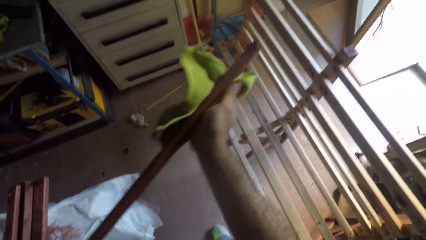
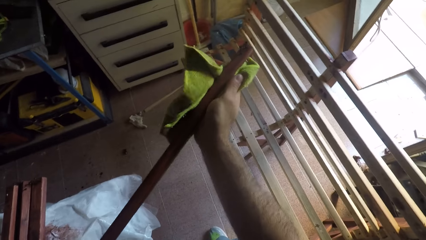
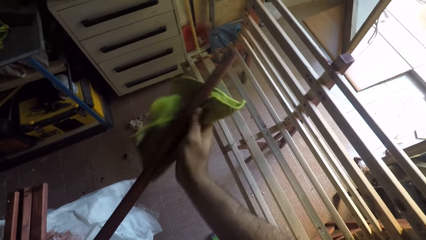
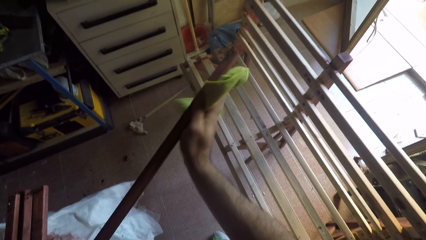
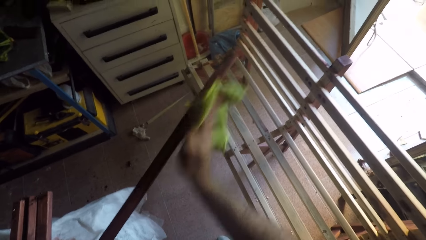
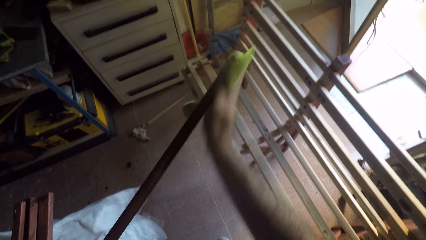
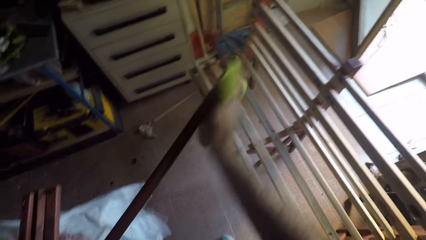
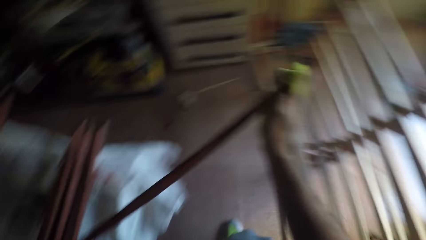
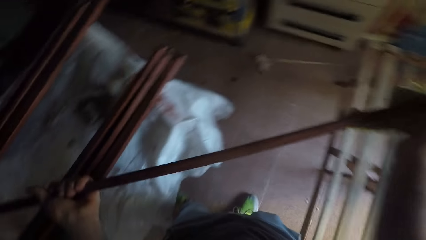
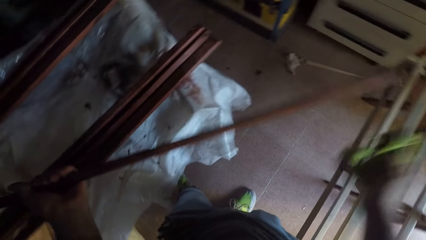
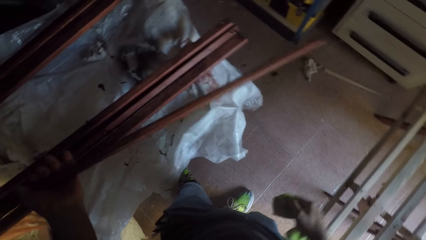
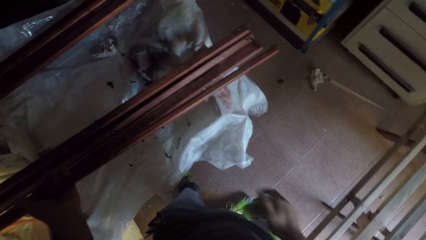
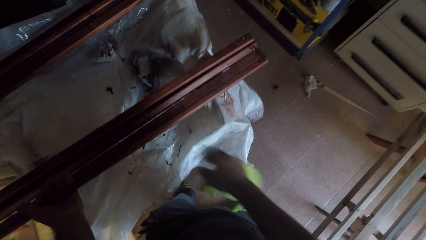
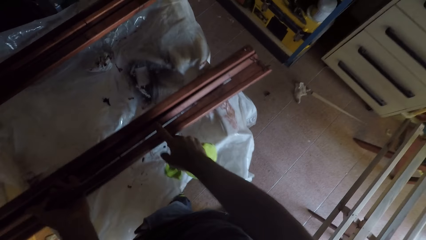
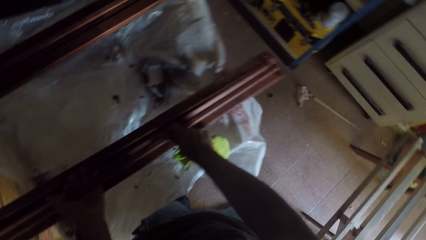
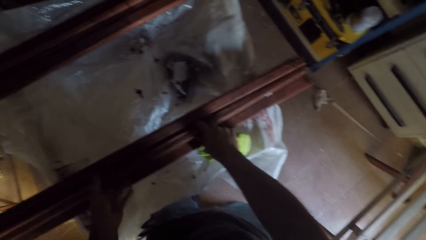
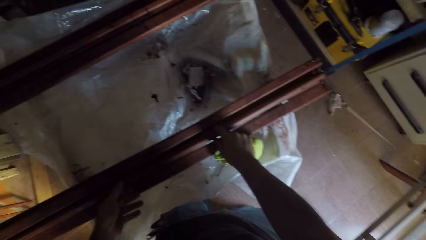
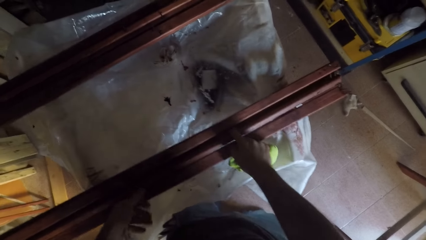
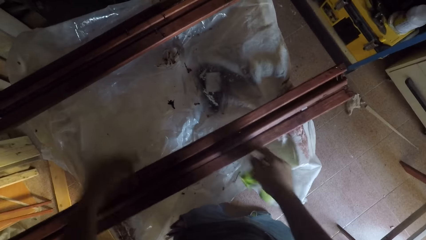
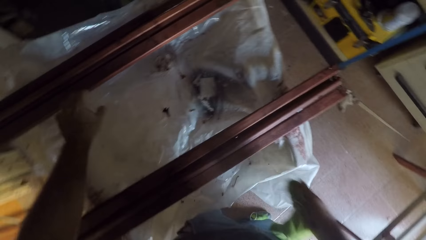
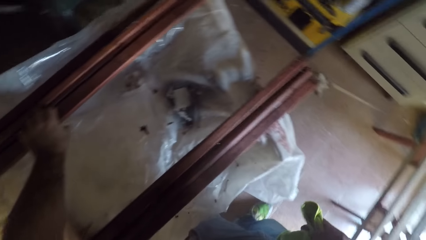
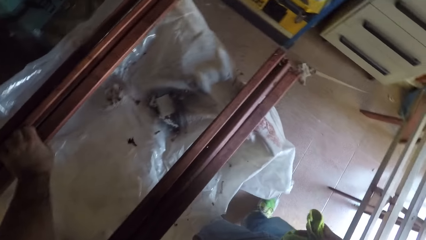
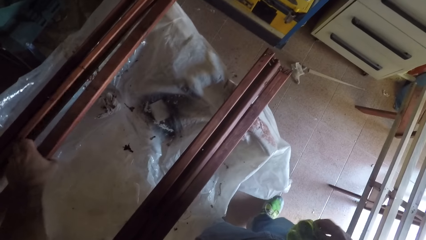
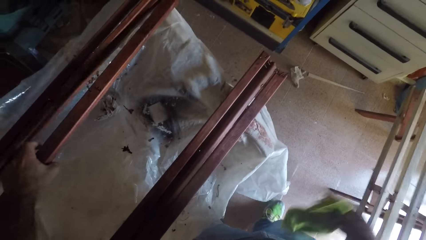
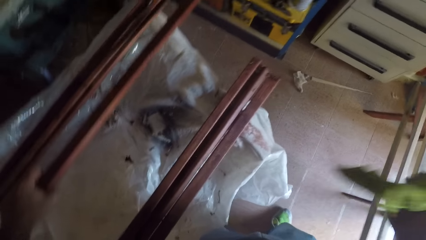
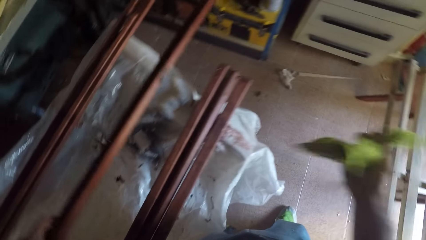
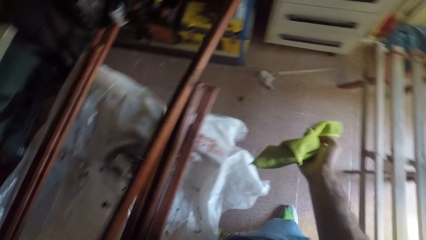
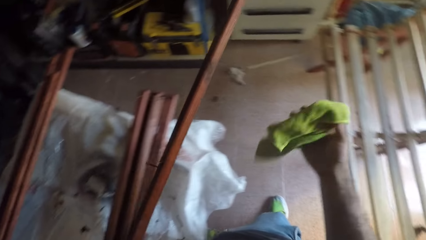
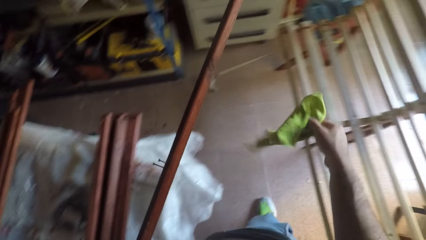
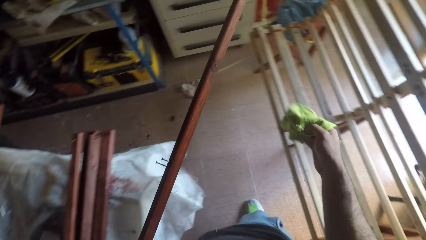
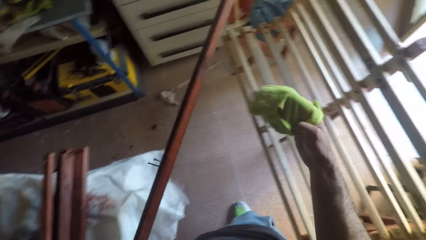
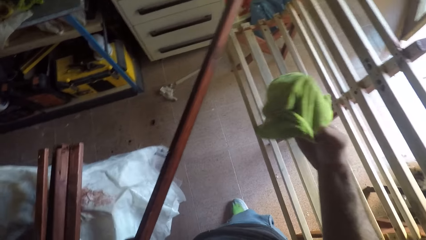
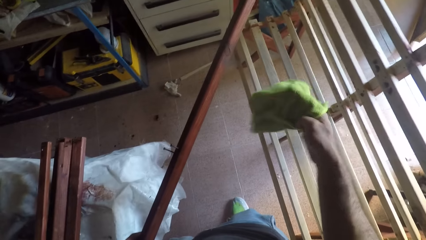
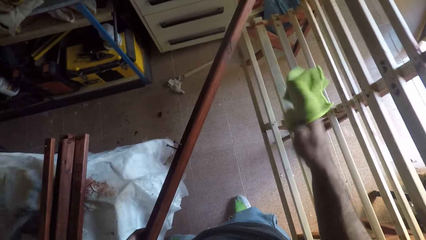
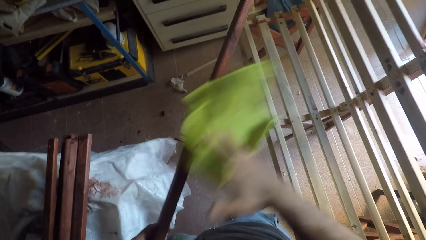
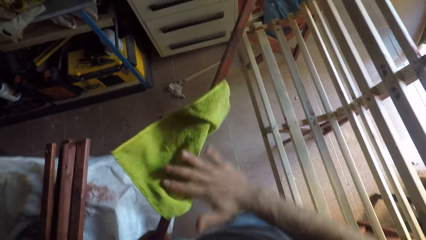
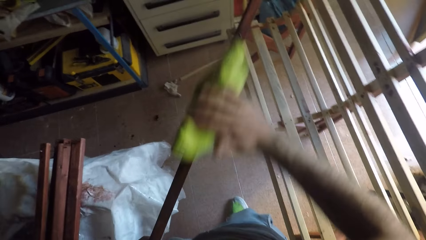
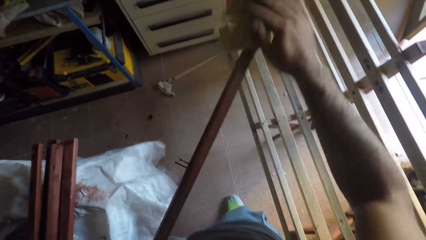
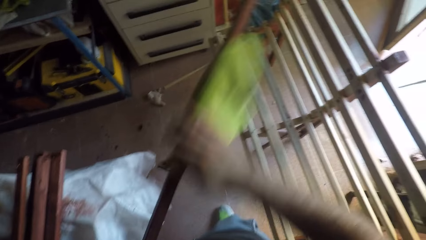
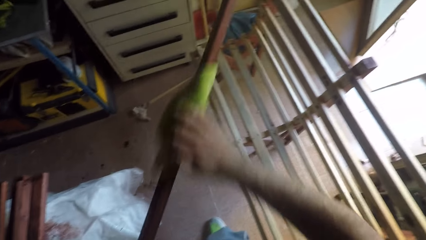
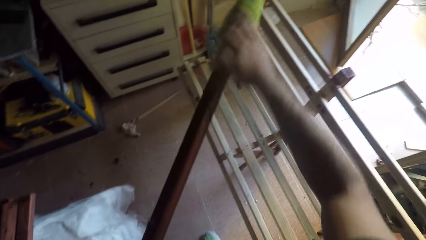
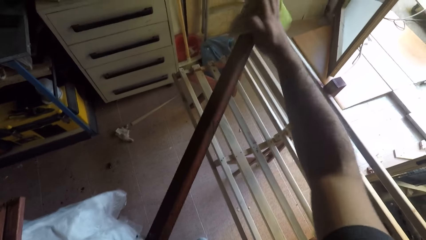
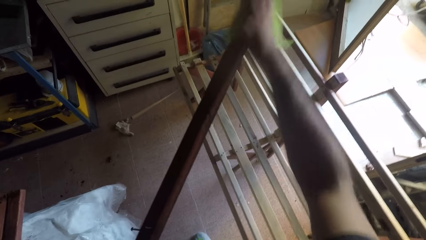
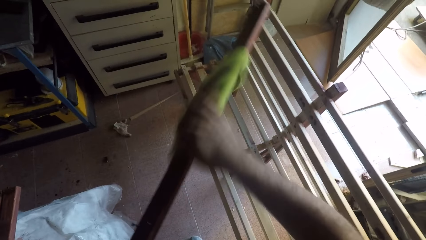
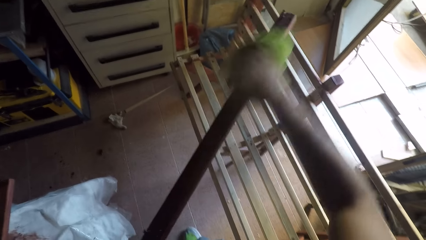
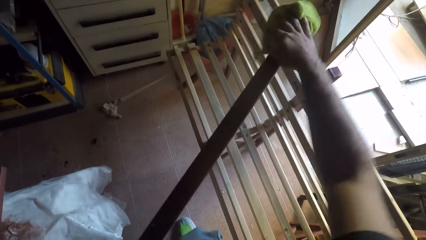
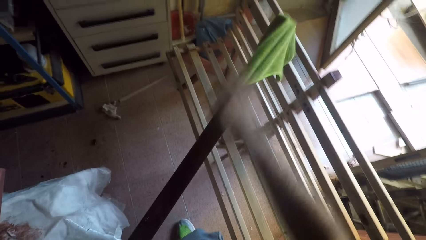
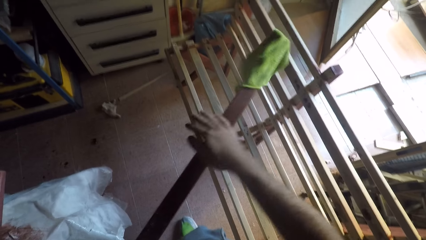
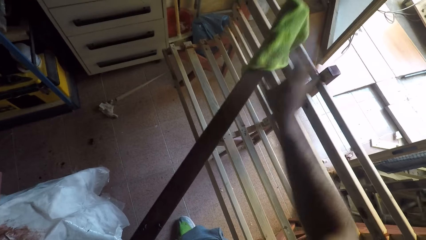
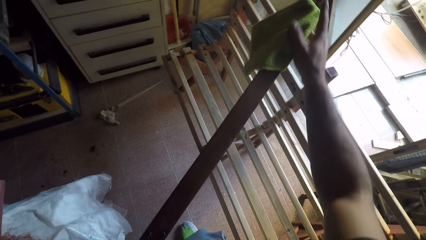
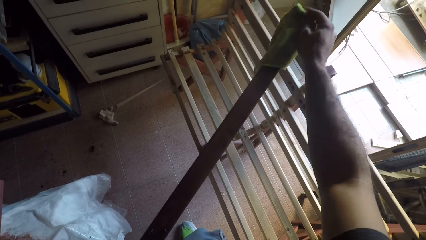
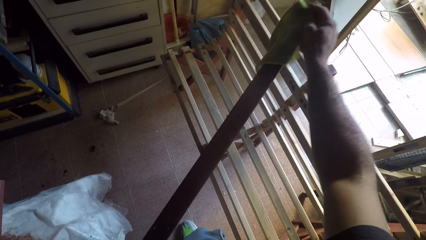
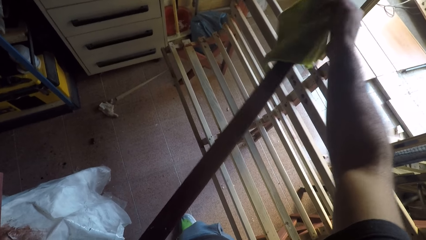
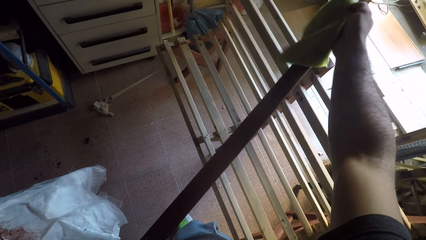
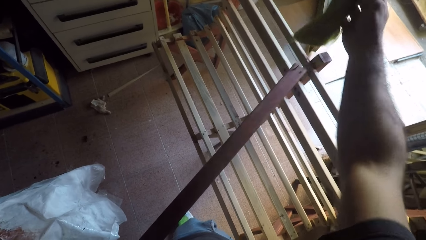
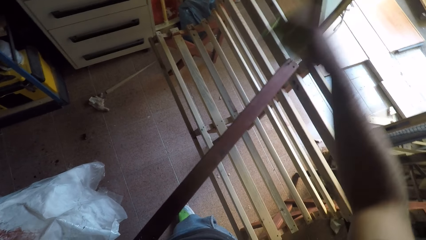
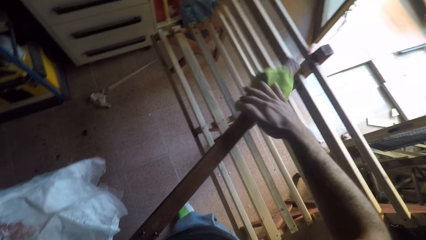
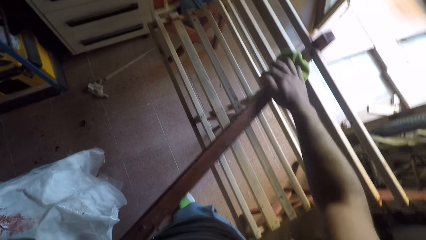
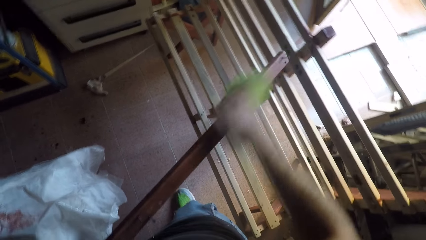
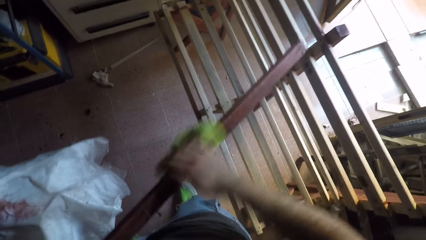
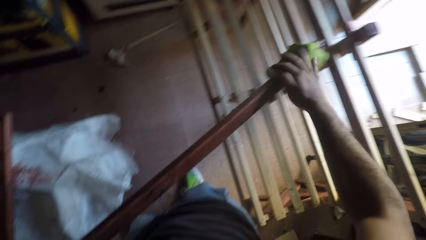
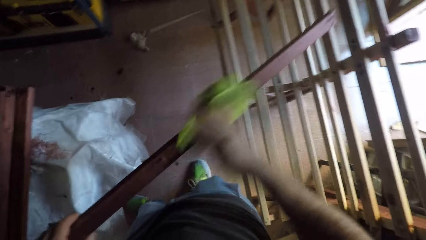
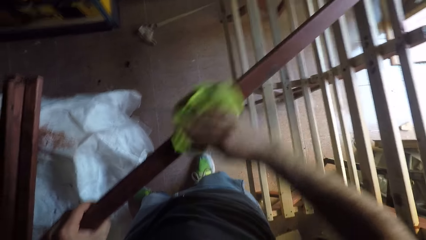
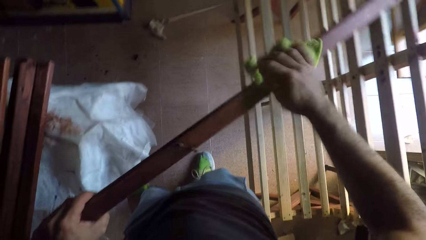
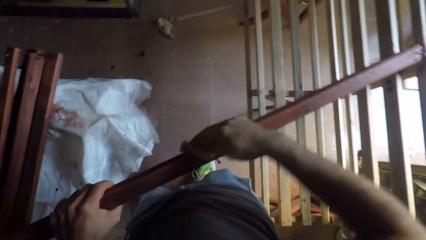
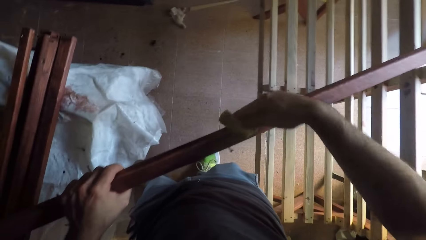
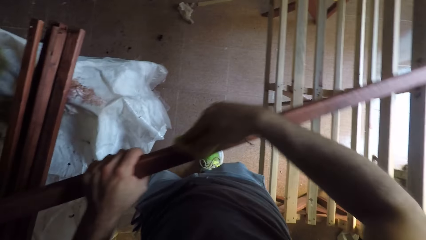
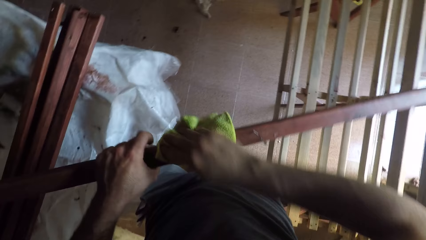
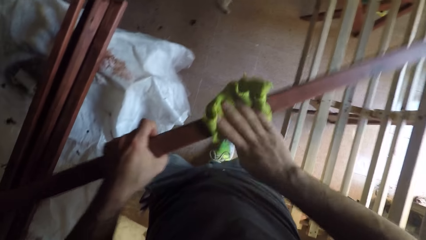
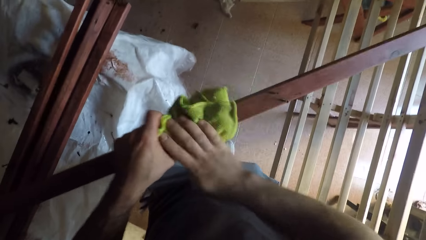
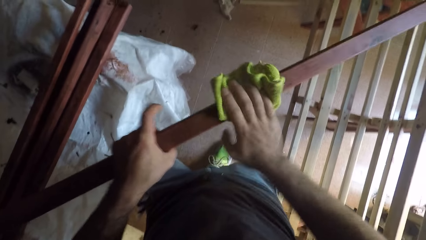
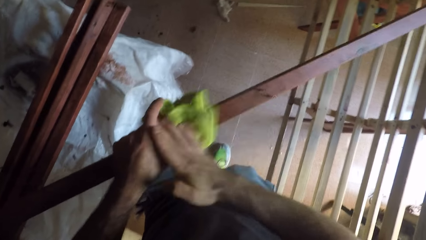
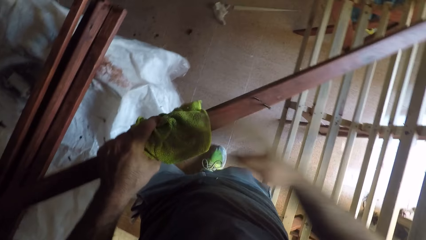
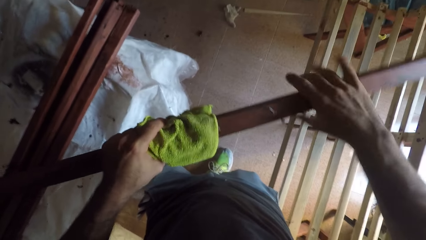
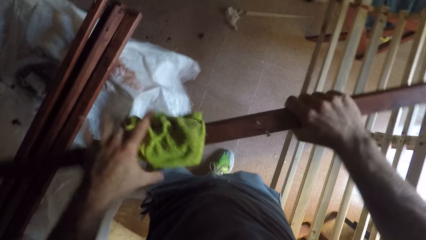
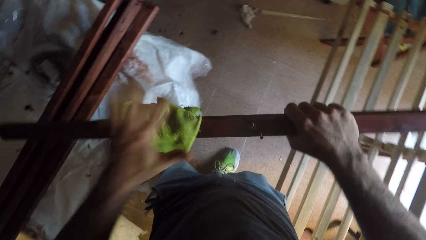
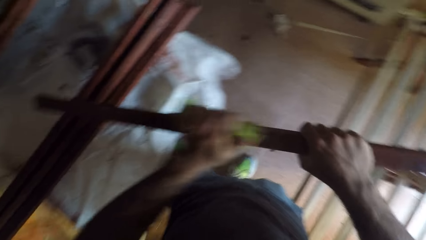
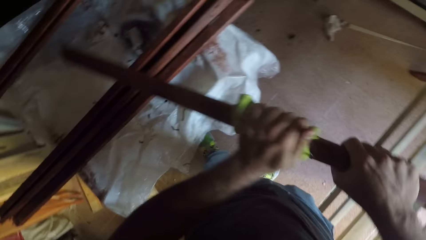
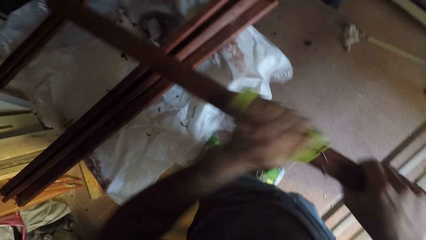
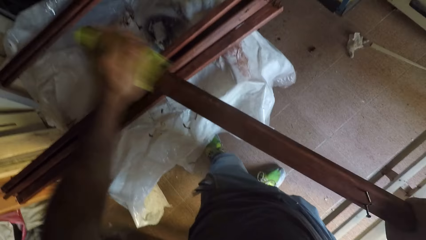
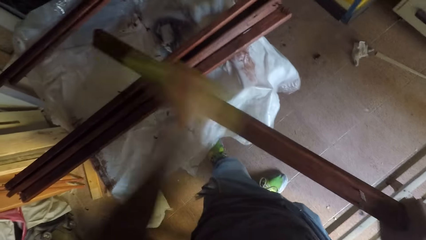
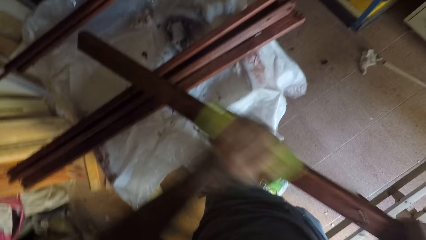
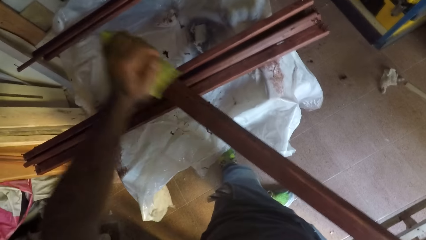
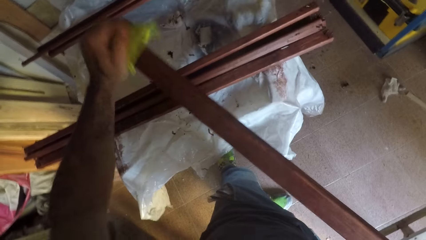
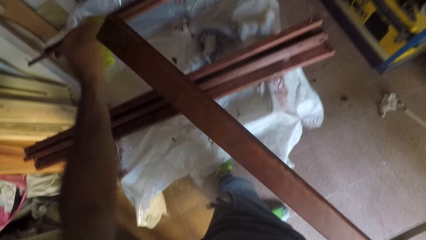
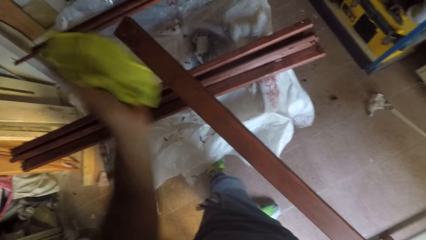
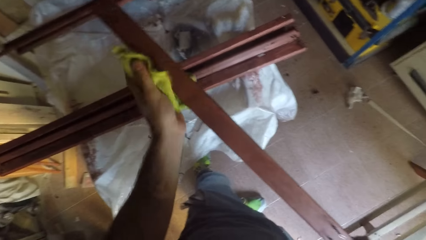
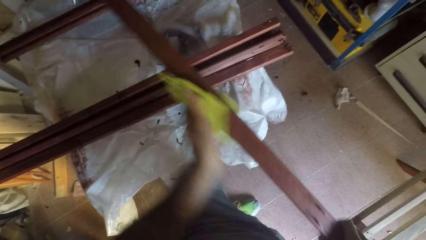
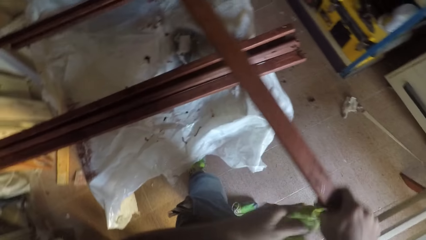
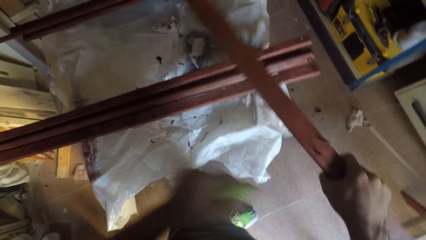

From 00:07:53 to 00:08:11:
The camera wearer drops the wooden stick on the workbench. He picks up a wooden stick from the workbench. He adjusts the cloth on his right hand. He cleans the wooden stick with the cloth. He exchanges the hand towel in his hands. He holds the wooden stick with his right hand. He cleans the wooden stick with the cloth.
